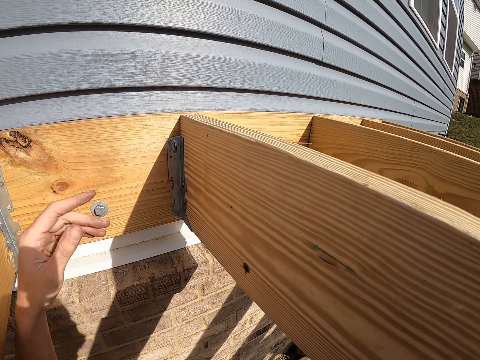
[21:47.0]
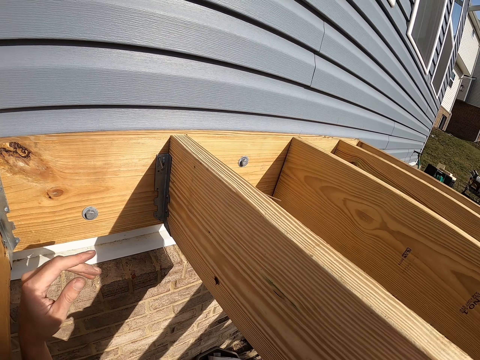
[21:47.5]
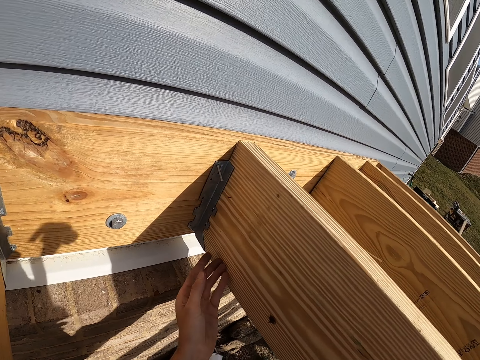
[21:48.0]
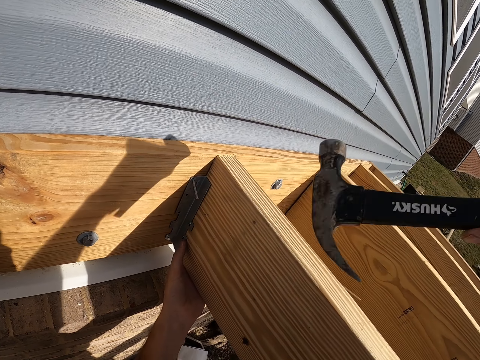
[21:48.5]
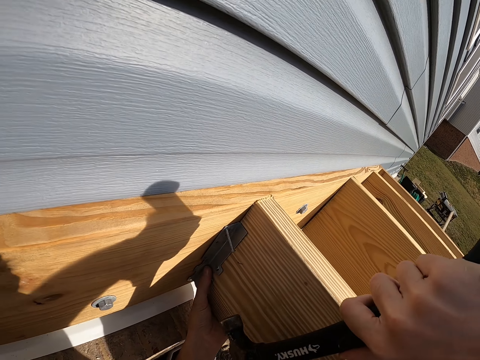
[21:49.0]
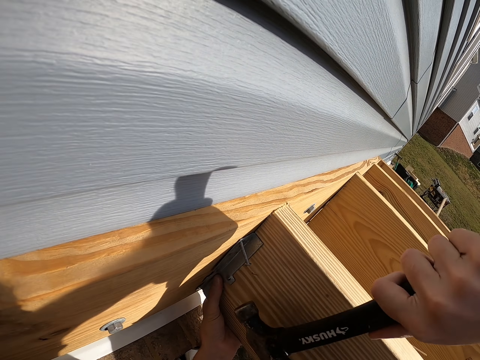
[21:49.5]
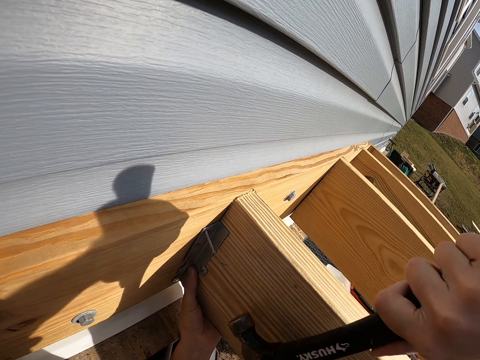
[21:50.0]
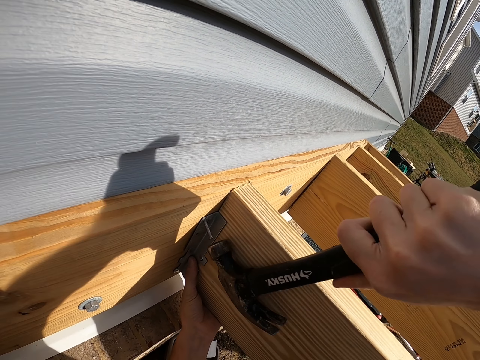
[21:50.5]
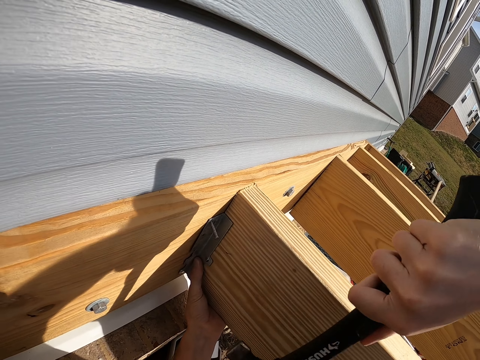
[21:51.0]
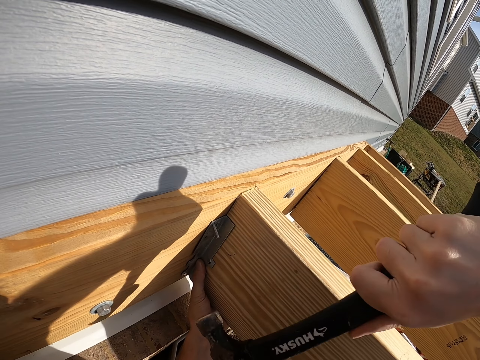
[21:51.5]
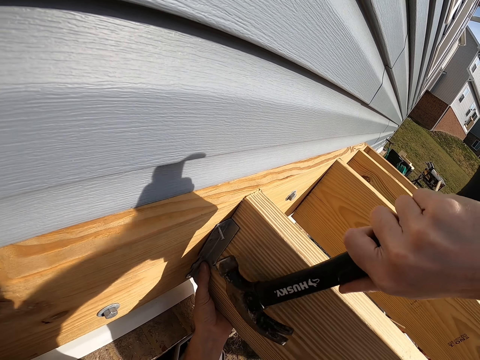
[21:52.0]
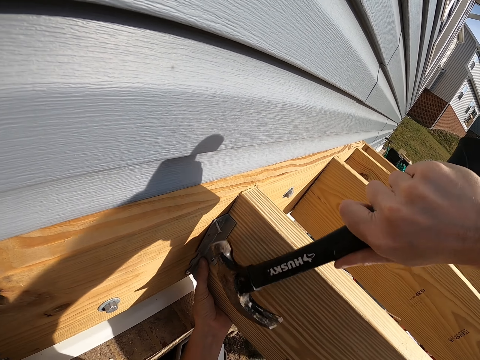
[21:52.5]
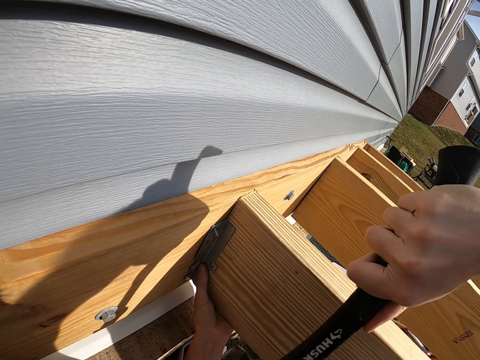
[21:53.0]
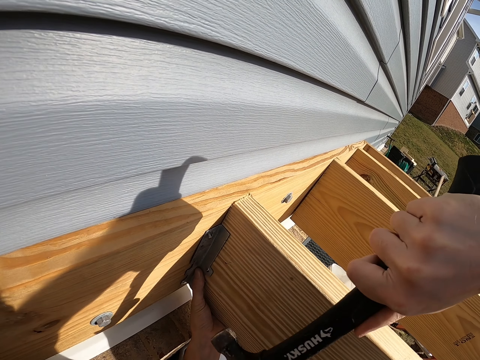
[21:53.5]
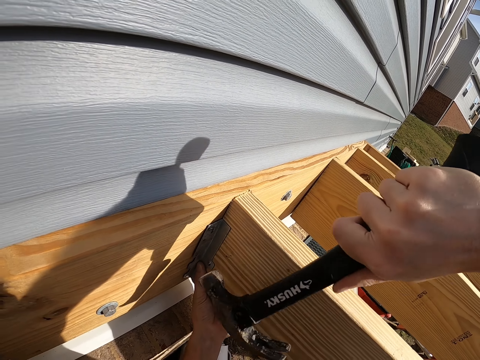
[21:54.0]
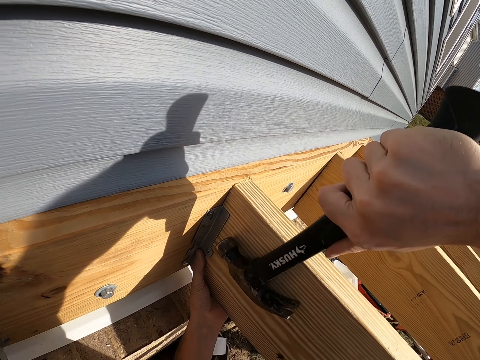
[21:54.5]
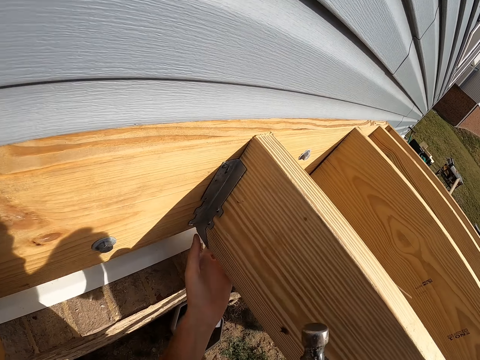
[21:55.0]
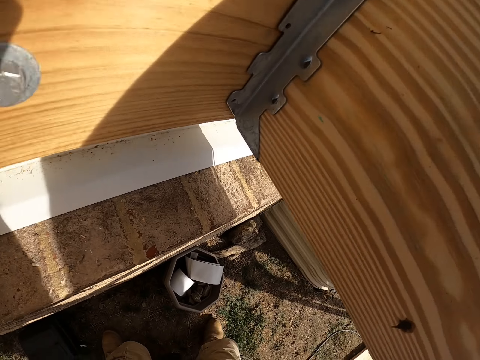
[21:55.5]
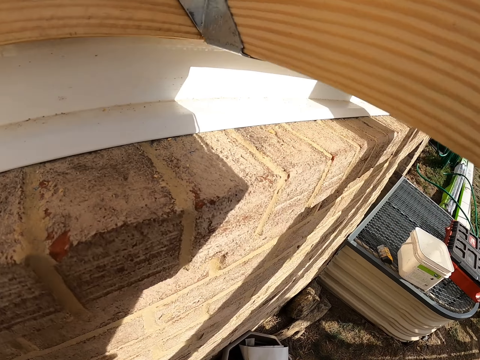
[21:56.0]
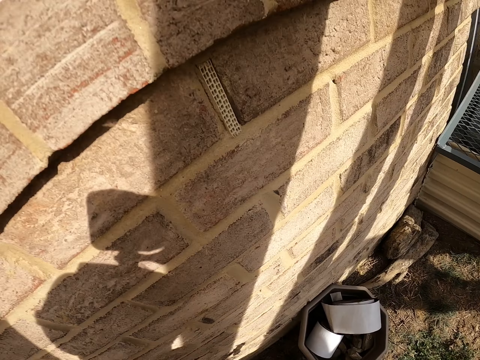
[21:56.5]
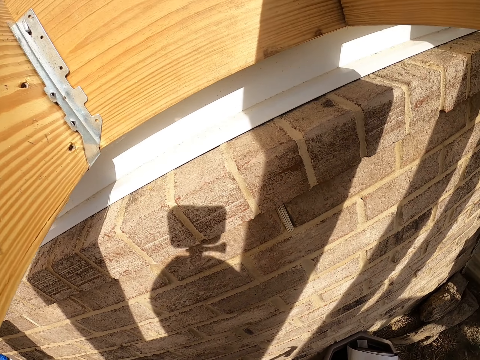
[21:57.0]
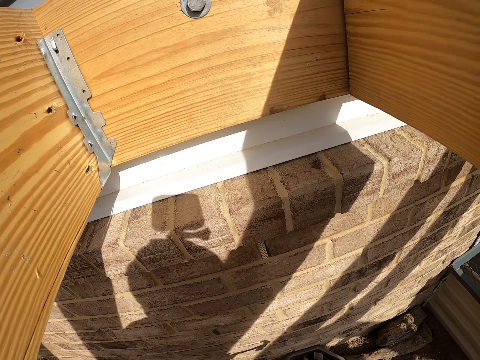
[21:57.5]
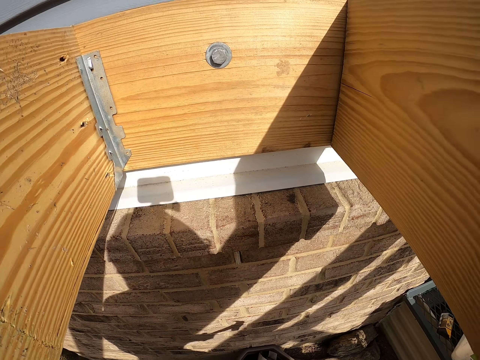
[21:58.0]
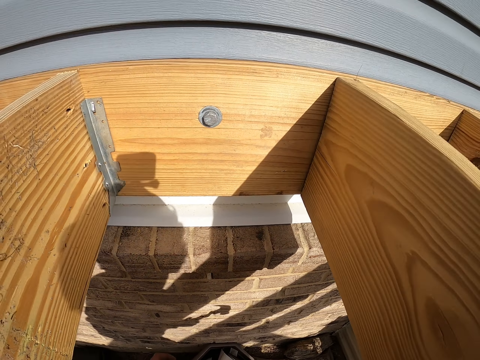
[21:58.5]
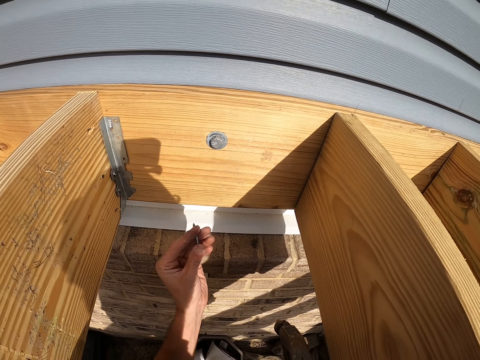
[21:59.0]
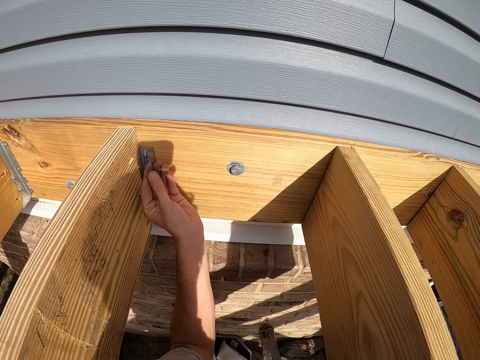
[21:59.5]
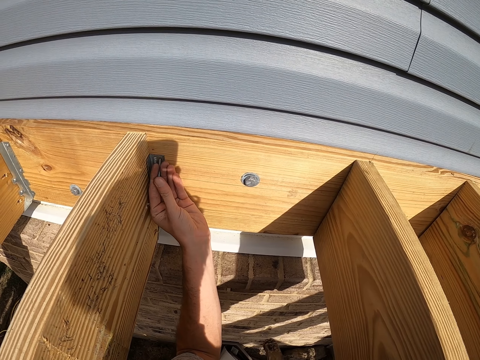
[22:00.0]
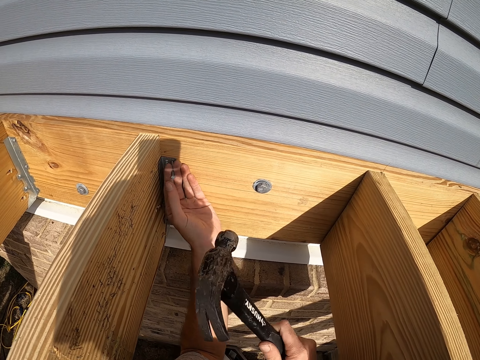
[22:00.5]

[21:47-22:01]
The camera wearer moves the hammer. They look at the wood. They move the left hand. They lift the hammer. They hit the nail with the hammer. They move both hands. They bend down. They look around. They lift a nail. They place the nail on the wood.

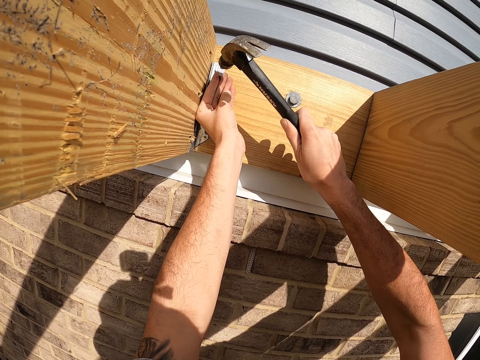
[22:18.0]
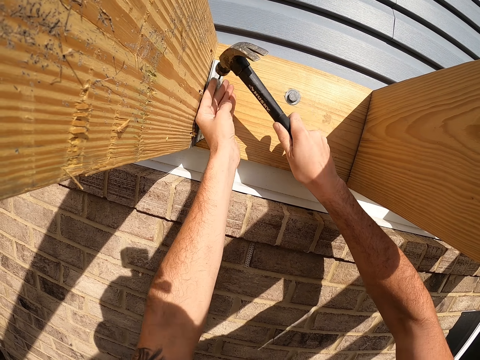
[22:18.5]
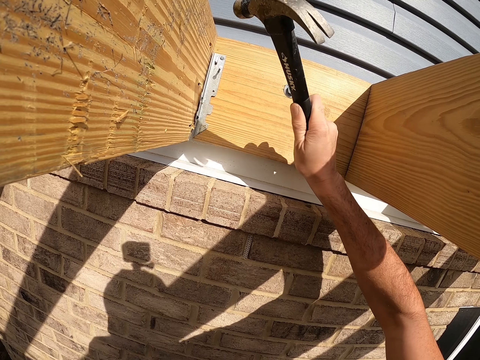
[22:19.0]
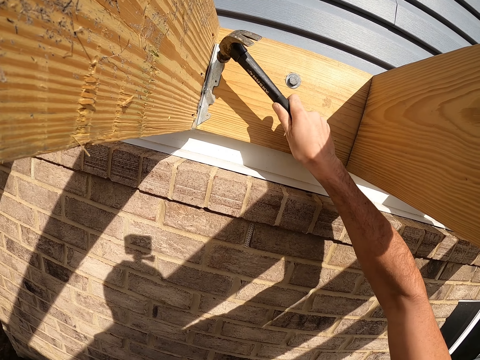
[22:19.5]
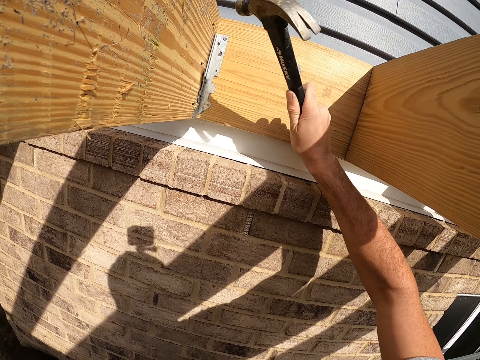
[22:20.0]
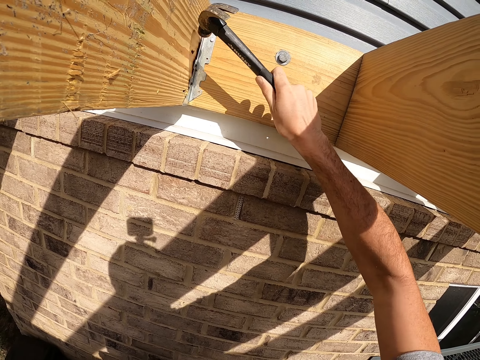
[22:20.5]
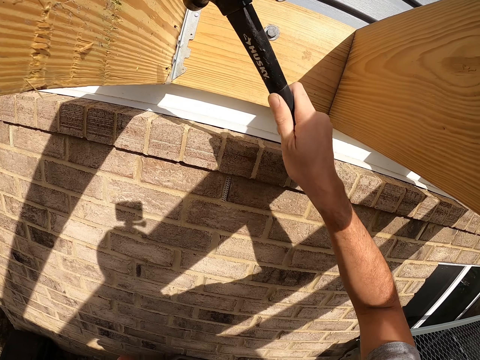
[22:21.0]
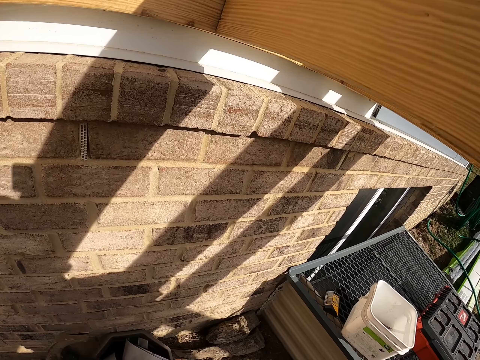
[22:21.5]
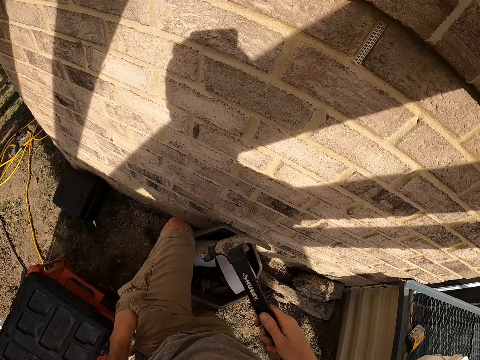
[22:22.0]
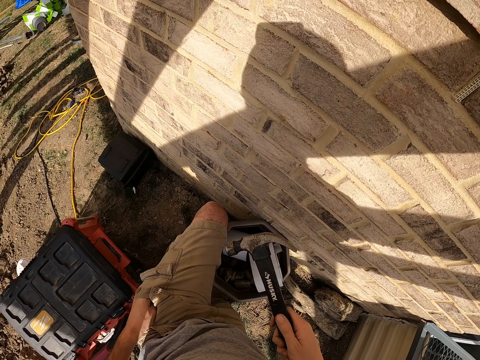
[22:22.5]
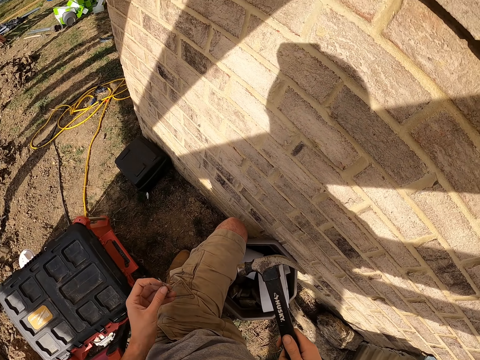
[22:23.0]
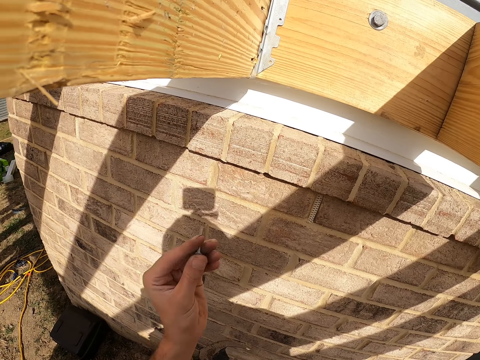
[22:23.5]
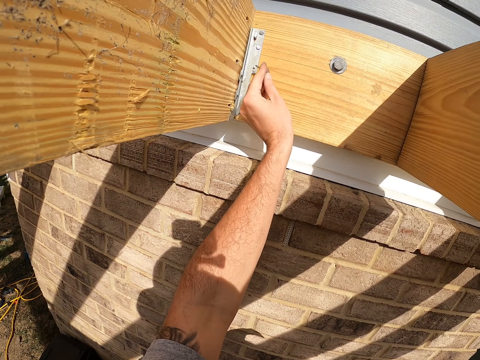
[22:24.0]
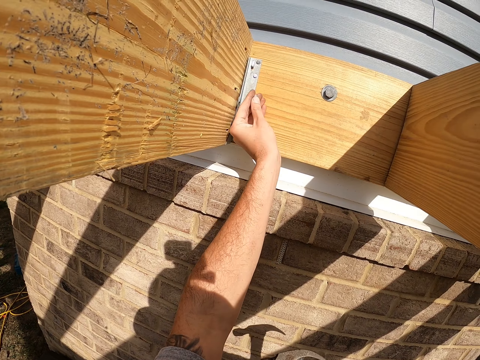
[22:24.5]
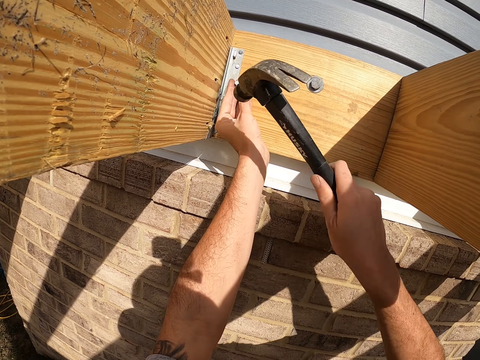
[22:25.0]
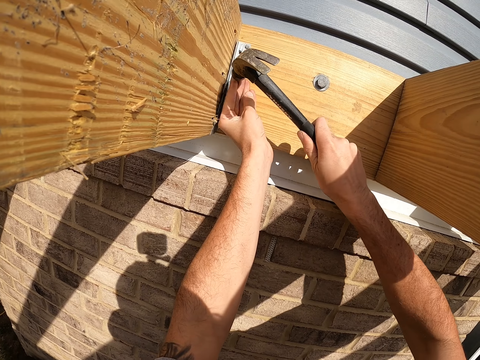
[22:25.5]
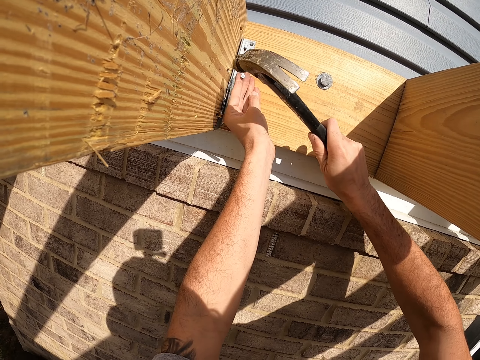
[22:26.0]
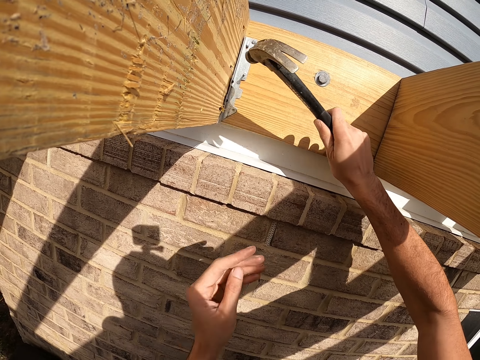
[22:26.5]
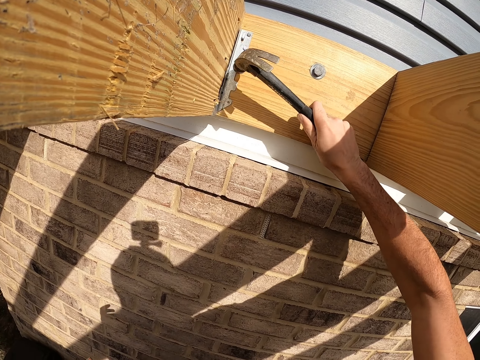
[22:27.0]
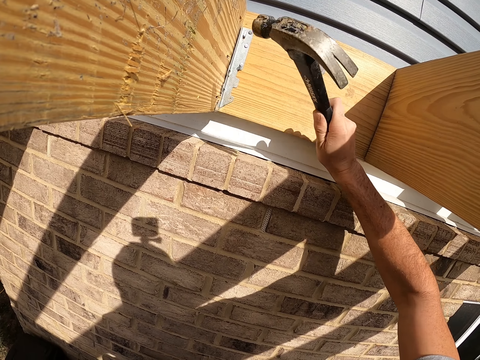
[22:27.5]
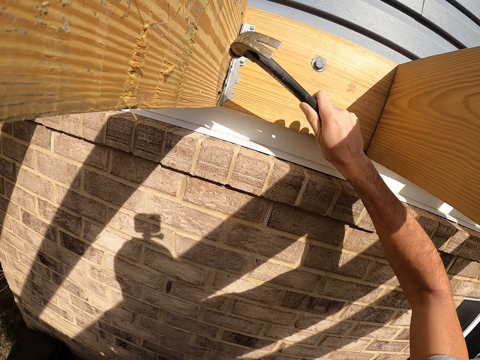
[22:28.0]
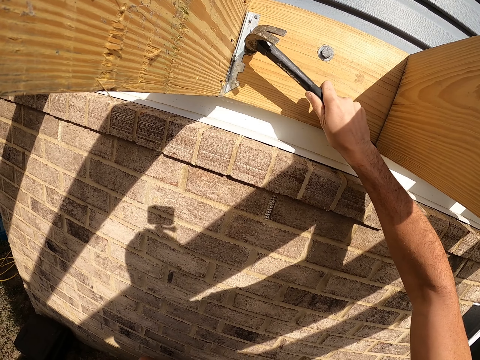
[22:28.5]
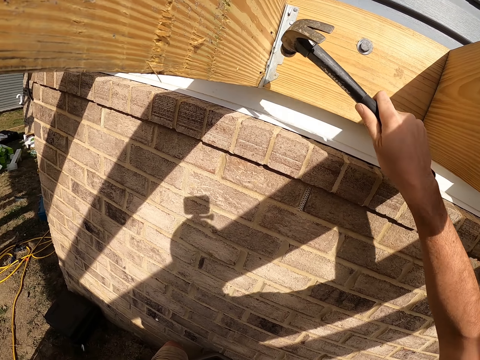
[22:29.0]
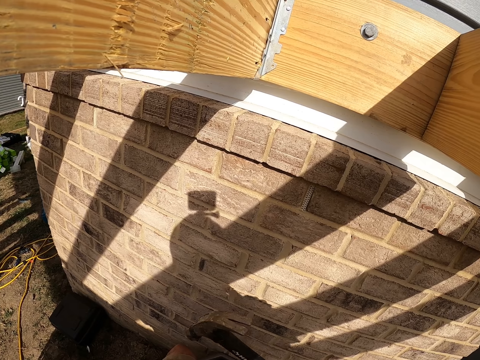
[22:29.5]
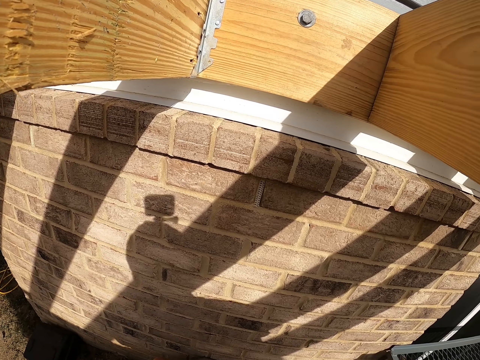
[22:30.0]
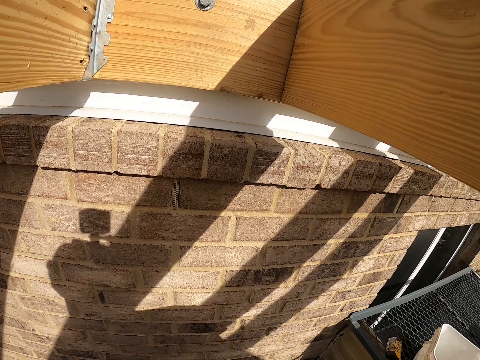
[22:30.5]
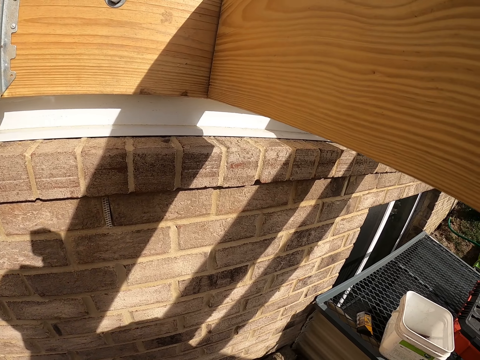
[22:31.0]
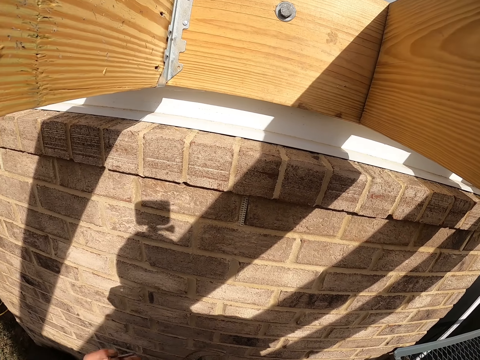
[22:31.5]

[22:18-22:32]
The camera wearer hits the nail on the hinge with the hammer. He moves the left hand. He moves the hammer. He removes a nail from his pocket. He lifts the nail. He places the nail on the wood. He lifts the hammer. He hits the nail on the hinge with the hammer. He moves the hammer. He looks around.
